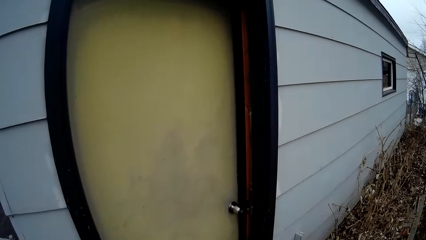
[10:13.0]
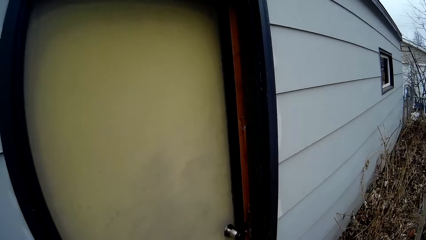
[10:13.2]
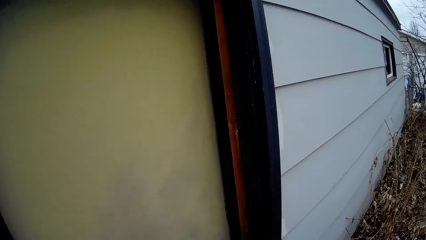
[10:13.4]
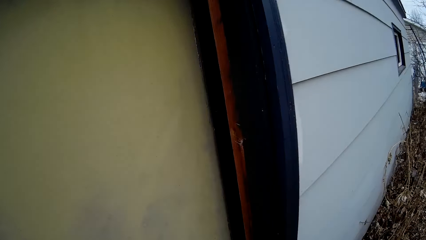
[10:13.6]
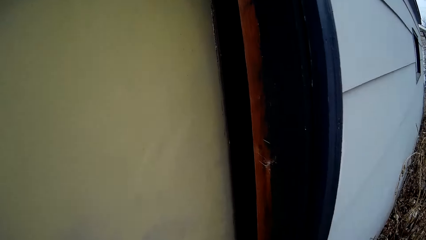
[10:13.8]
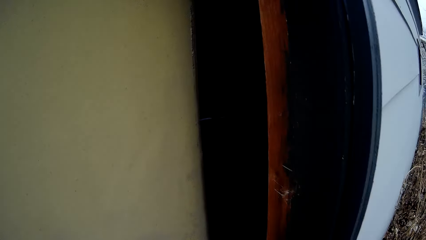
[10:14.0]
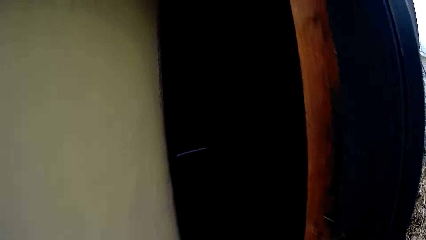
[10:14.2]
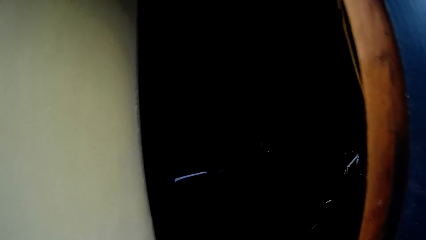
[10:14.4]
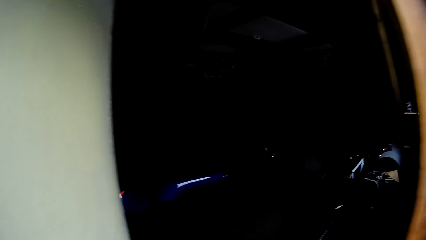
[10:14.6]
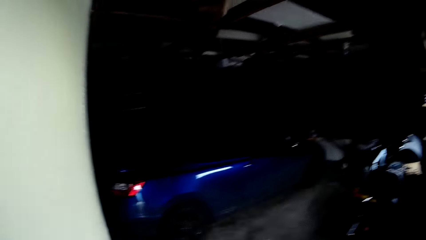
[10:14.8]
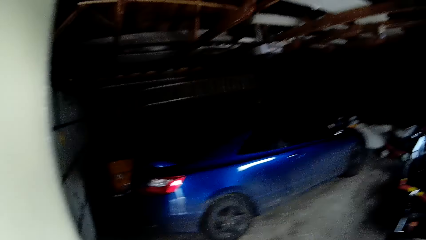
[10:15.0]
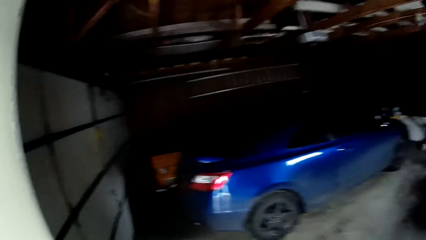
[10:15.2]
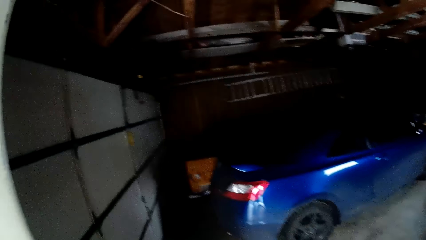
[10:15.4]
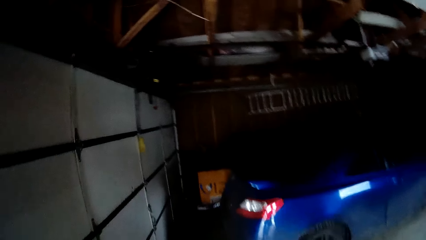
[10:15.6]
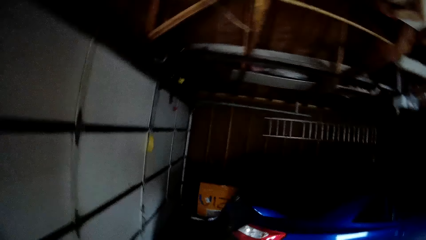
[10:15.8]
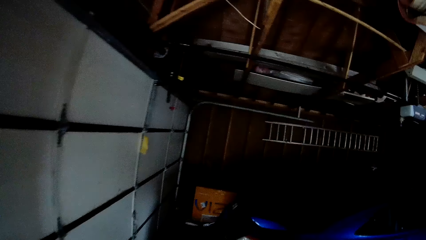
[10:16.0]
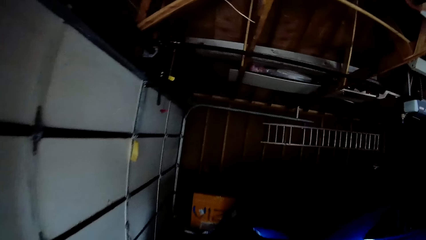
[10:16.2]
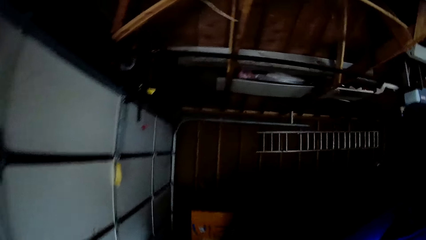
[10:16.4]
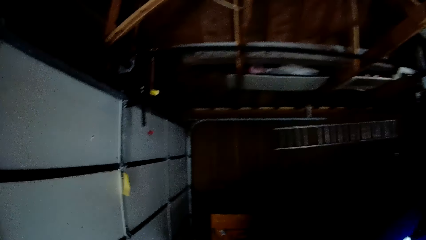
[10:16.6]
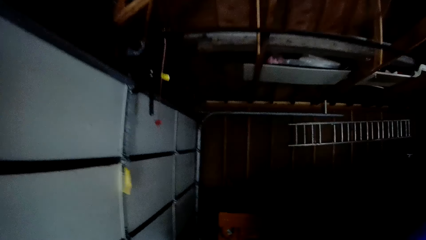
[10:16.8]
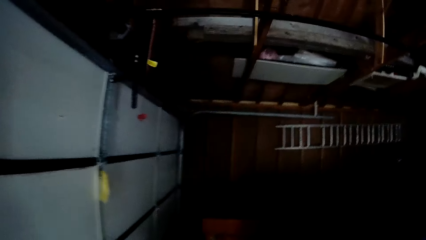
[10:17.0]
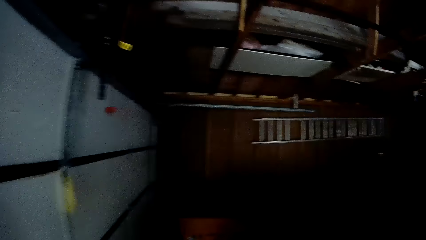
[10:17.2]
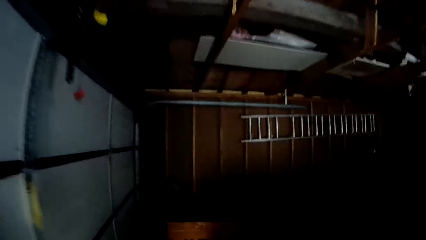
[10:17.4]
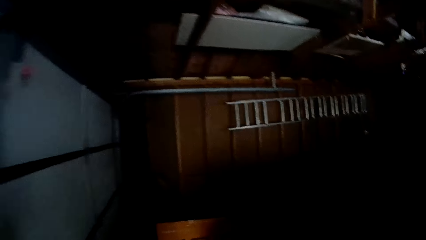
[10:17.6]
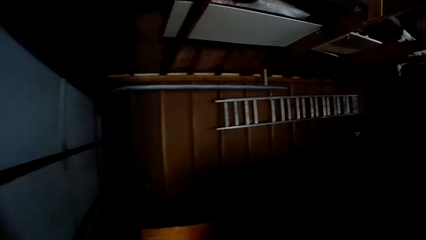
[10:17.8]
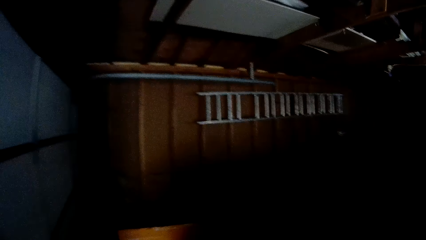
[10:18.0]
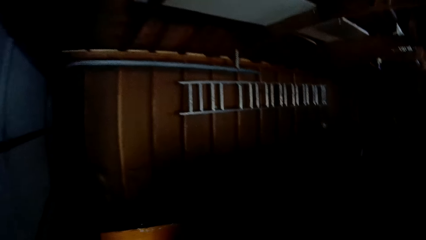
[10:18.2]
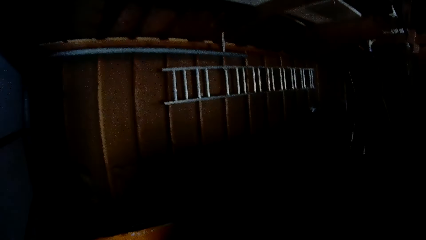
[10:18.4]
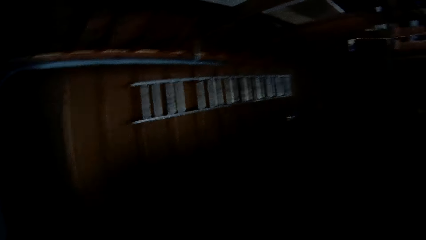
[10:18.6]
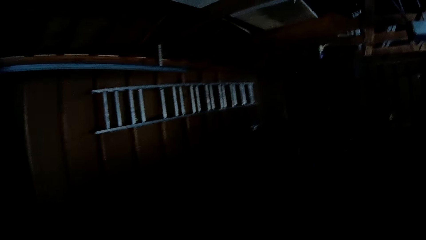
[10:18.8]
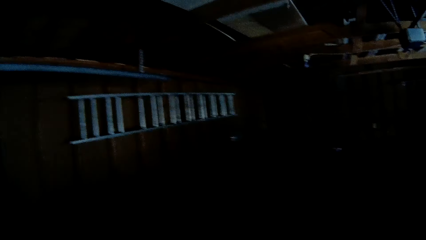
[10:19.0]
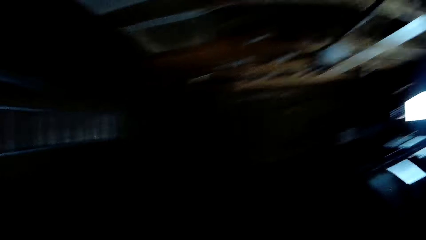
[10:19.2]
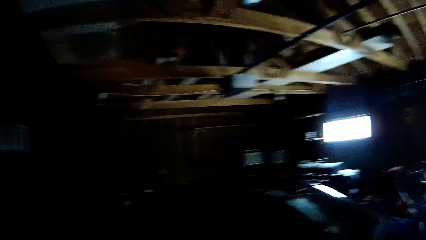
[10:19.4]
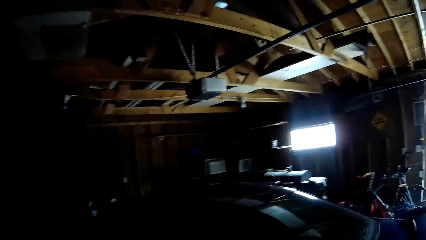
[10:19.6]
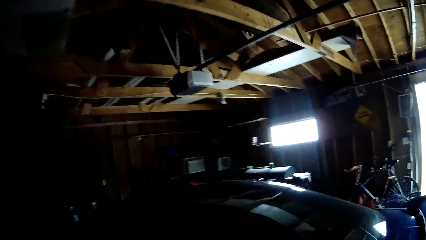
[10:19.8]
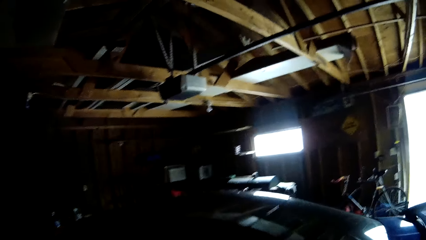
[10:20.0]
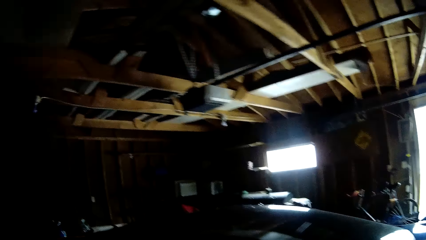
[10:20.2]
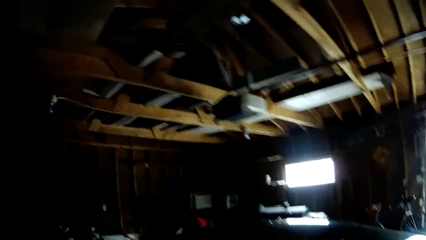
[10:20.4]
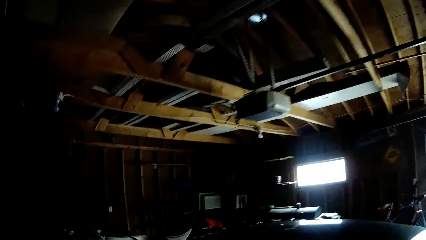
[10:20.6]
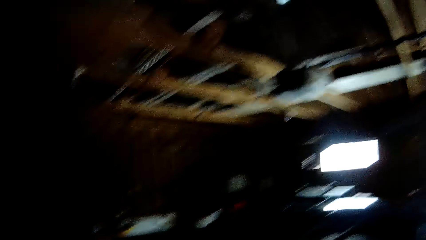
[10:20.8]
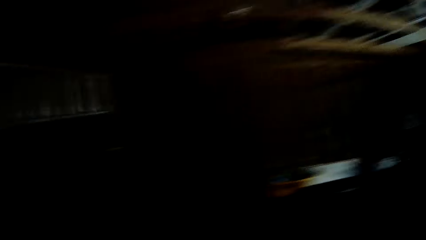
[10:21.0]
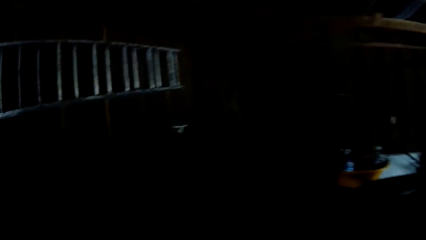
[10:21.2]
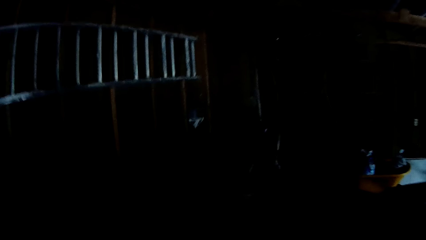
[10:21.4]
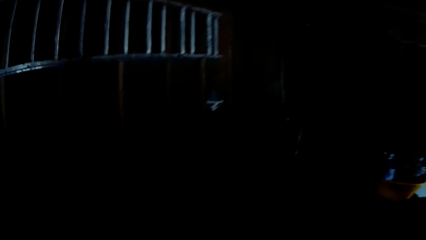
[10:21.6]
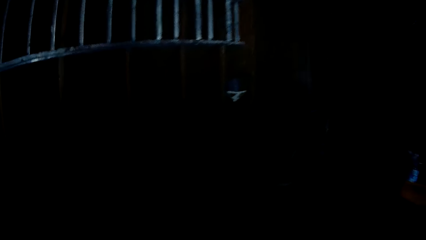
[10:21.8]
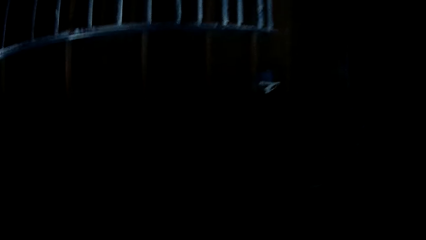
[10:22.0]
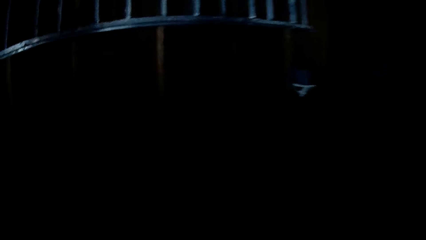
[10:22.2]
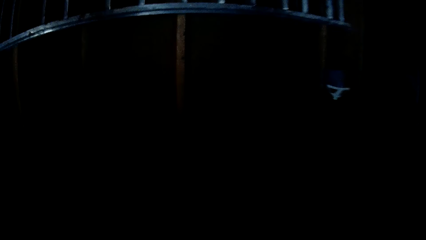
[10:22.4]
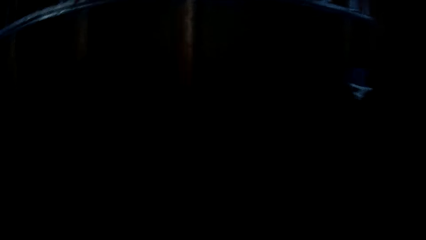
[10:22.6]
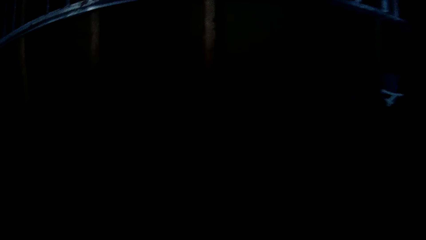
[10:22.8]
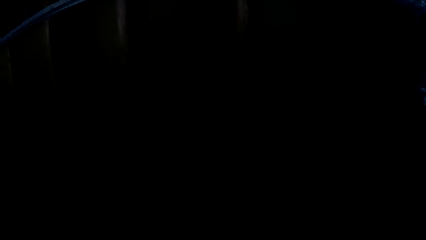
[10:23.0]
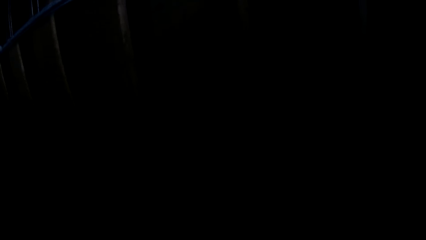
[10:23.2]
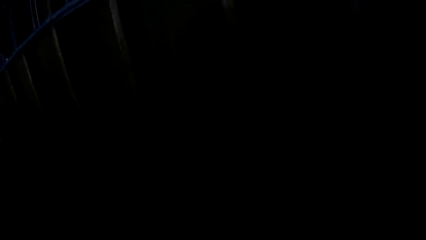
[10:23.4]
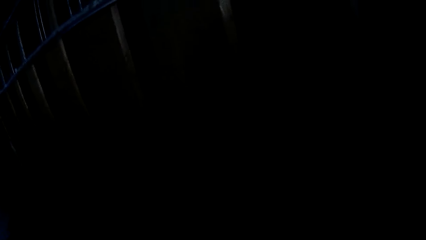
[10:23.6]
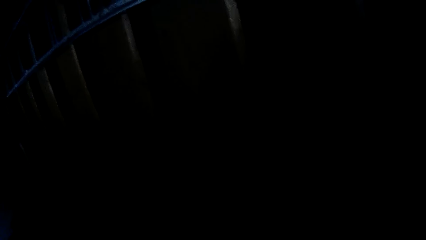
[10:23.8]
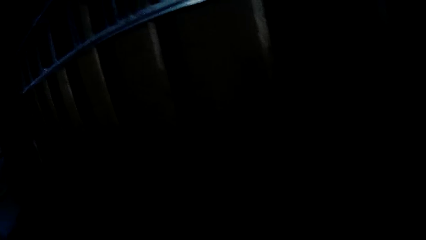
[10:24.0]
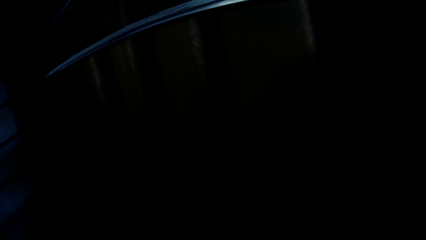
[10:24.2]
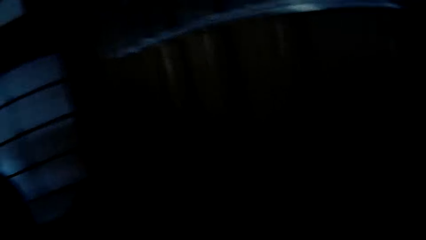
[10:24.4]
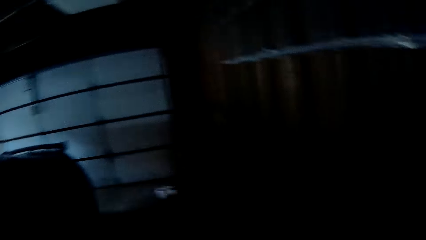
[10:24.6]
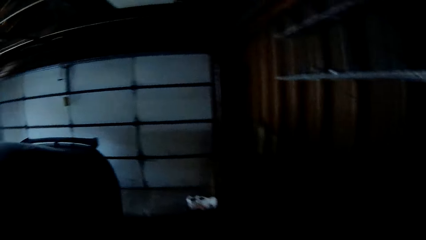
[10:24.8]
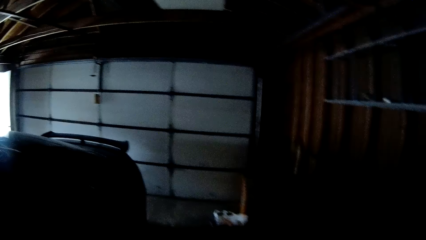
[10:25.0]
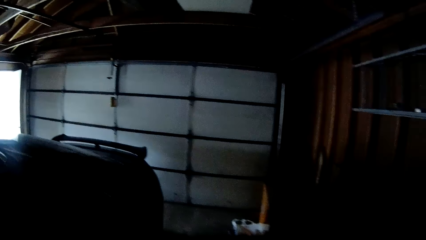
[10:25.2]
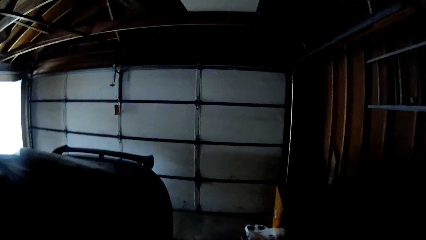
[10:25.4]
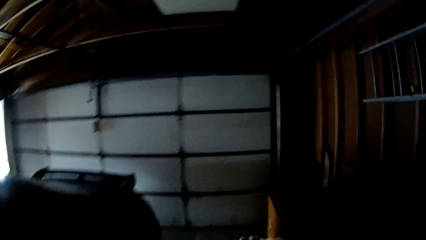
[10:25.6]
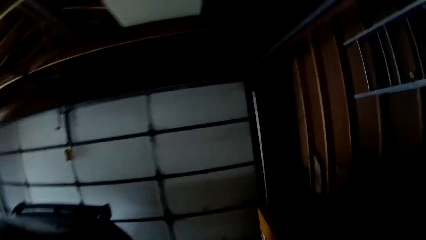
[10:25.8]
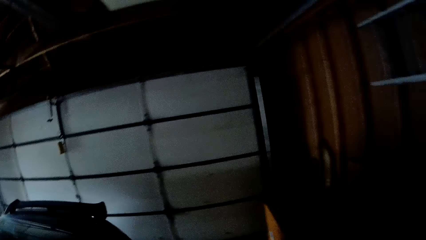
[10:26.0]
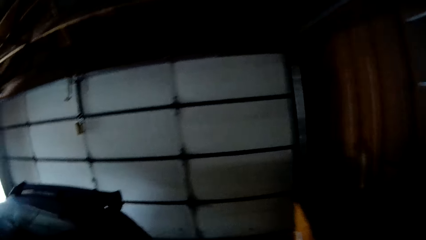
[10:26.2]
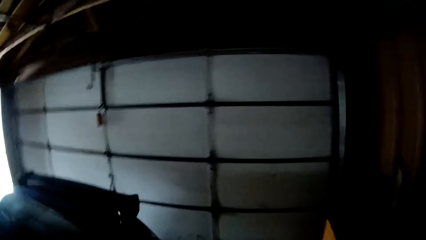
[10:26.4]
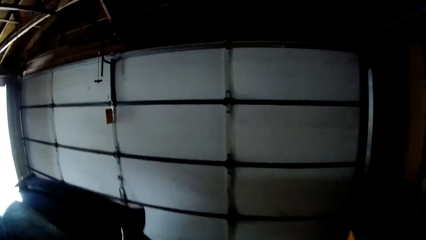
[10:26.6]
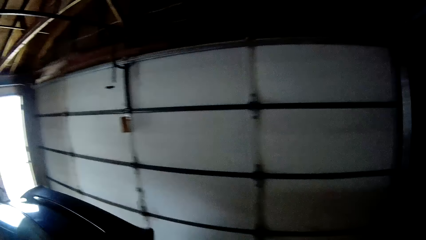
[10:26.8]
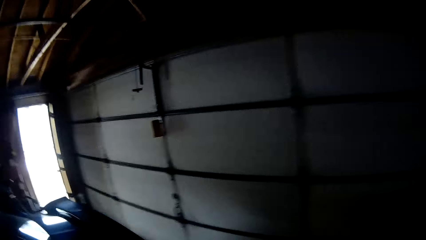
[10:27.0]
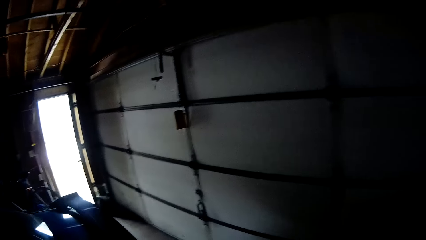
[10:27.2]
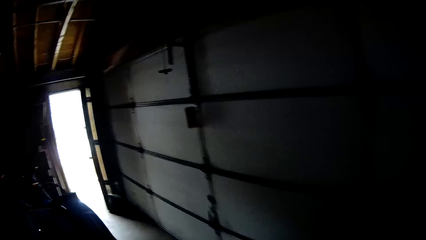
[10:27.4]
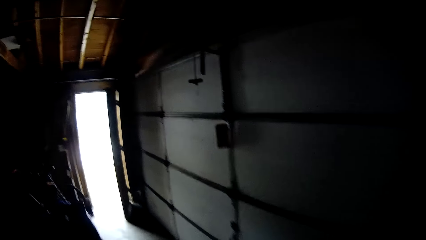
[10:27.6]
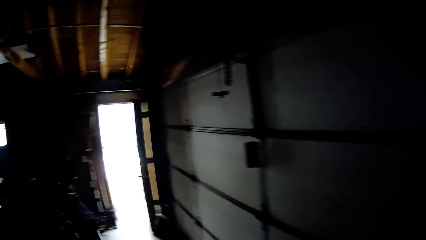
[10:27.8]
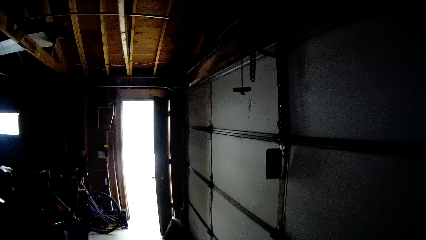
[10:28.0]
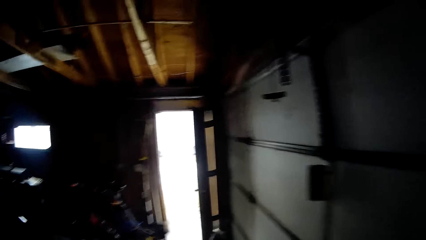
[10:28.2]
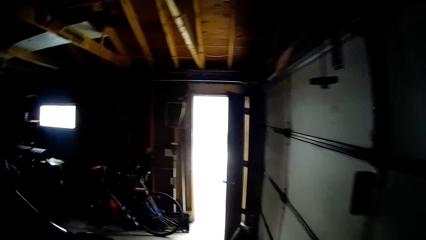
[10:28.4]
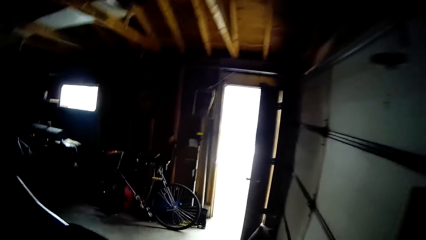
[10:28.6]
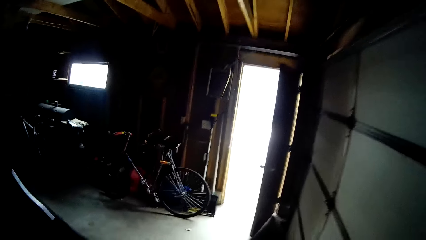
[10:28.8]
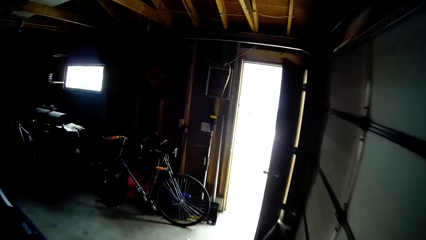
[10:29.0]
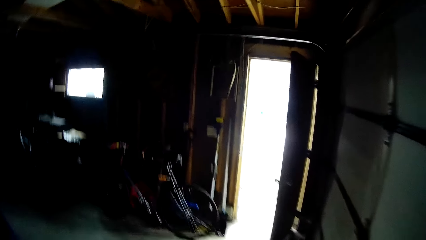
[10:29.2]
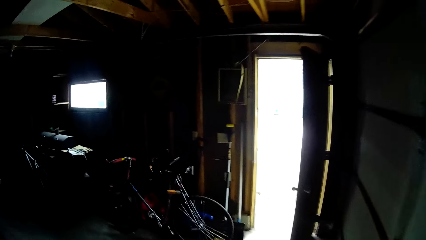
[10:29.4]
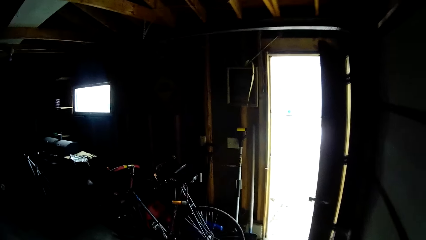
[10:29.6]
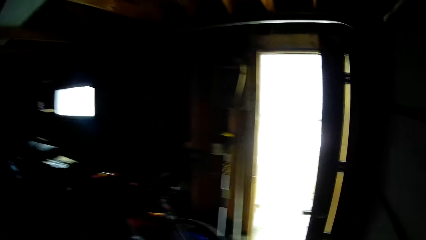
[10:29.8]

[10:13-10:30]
The camera wearer opens the door with his right hand. He walks around the garage.
